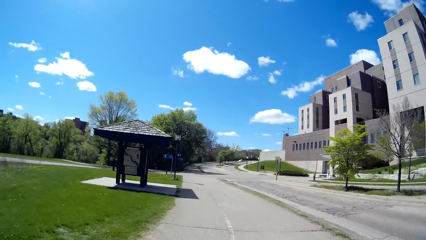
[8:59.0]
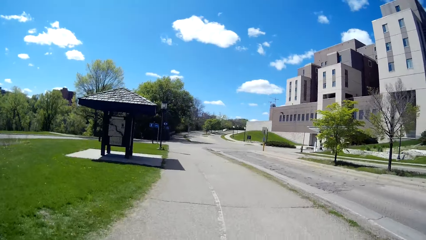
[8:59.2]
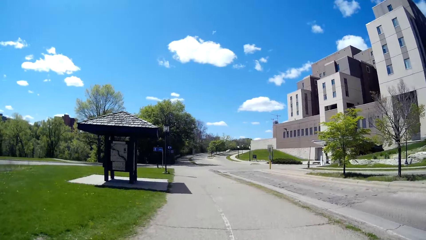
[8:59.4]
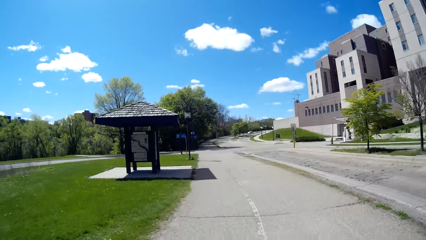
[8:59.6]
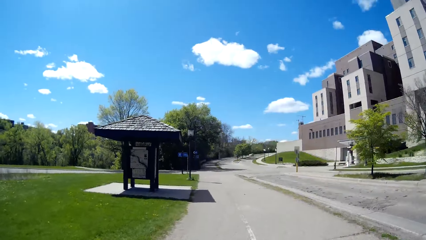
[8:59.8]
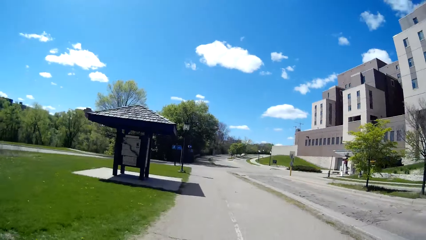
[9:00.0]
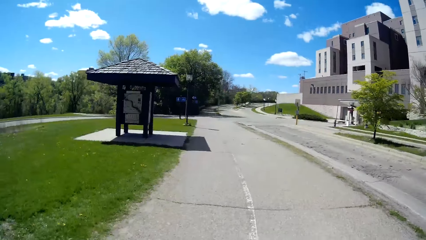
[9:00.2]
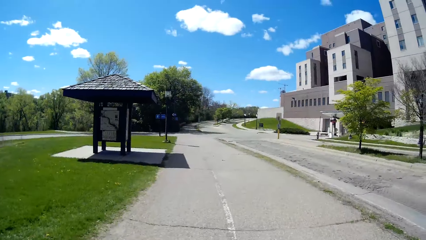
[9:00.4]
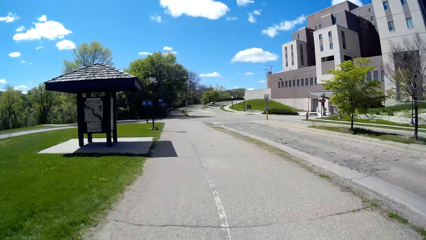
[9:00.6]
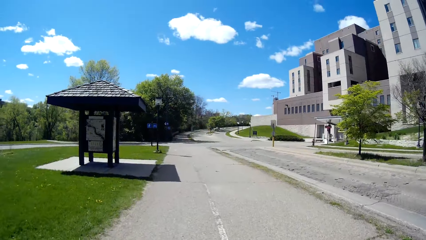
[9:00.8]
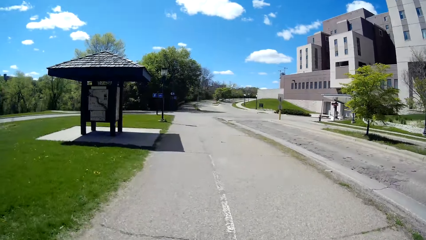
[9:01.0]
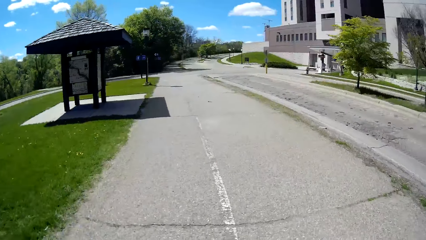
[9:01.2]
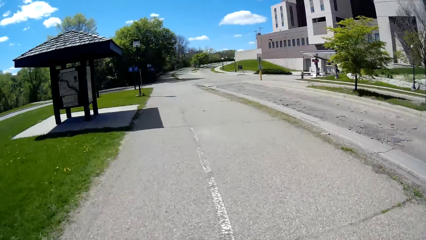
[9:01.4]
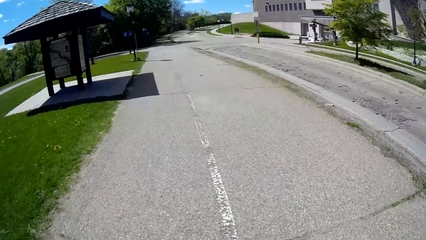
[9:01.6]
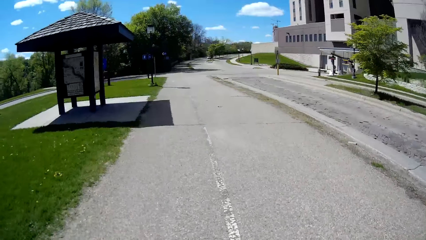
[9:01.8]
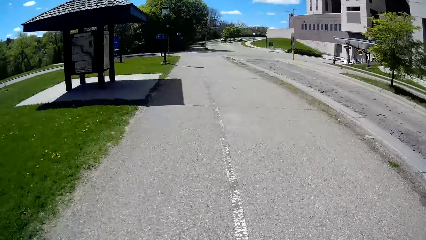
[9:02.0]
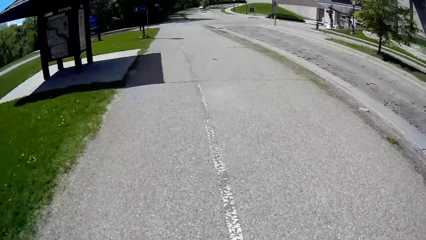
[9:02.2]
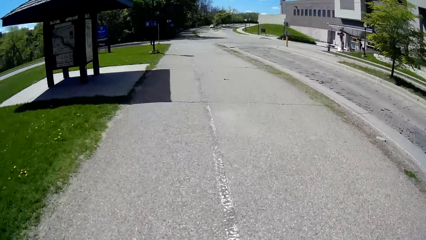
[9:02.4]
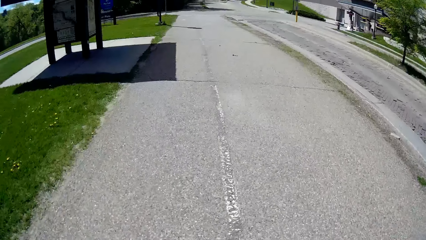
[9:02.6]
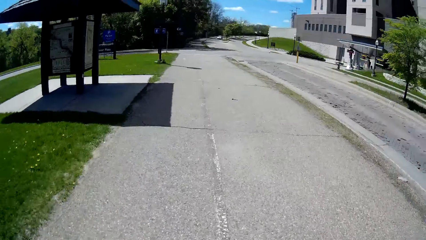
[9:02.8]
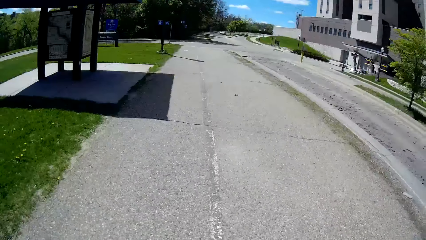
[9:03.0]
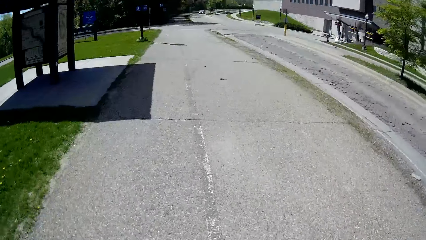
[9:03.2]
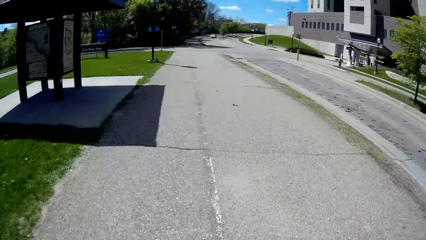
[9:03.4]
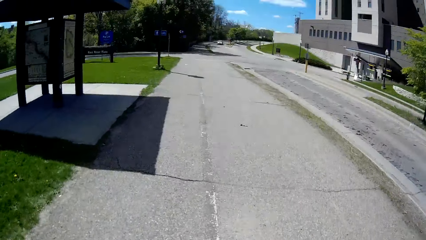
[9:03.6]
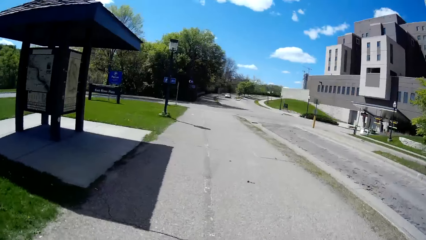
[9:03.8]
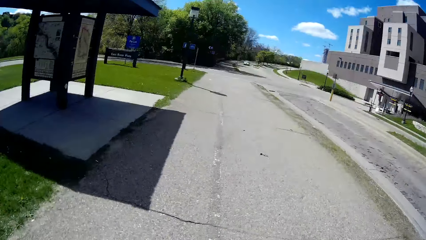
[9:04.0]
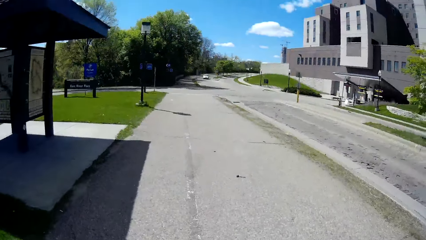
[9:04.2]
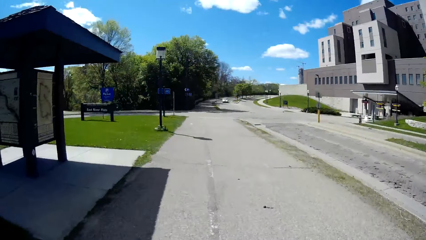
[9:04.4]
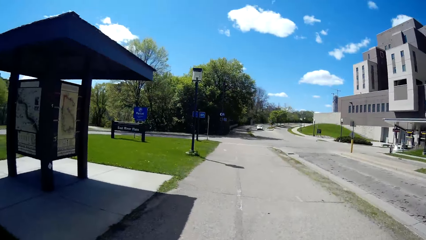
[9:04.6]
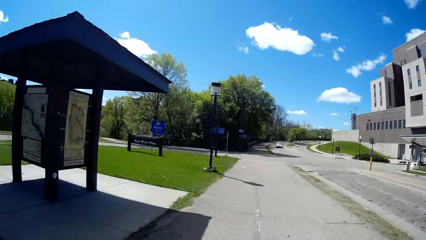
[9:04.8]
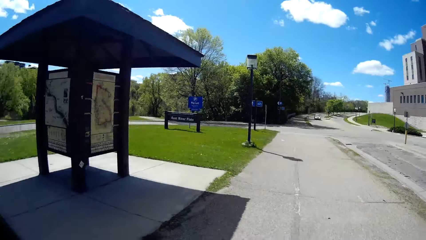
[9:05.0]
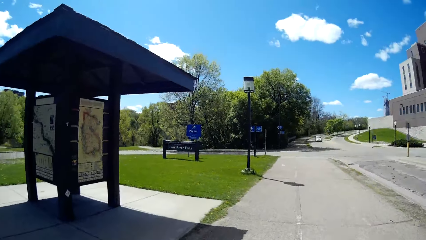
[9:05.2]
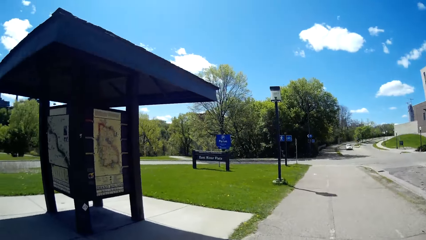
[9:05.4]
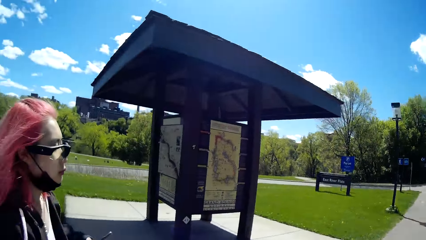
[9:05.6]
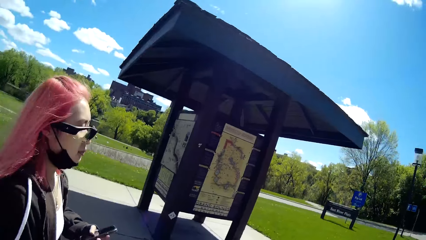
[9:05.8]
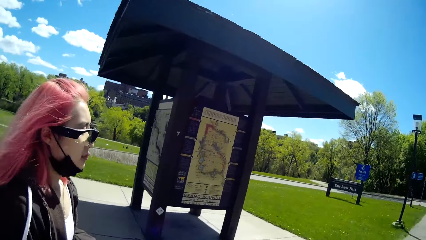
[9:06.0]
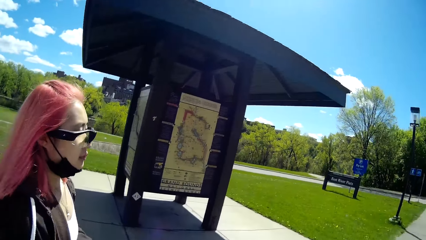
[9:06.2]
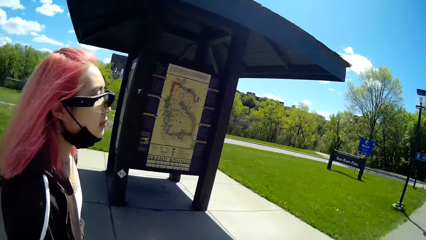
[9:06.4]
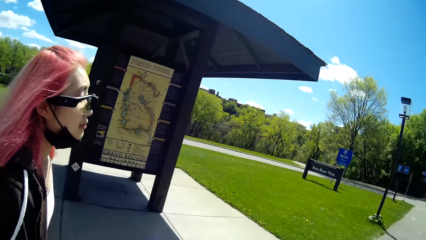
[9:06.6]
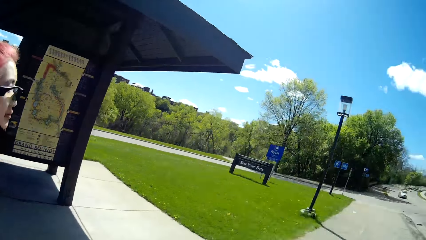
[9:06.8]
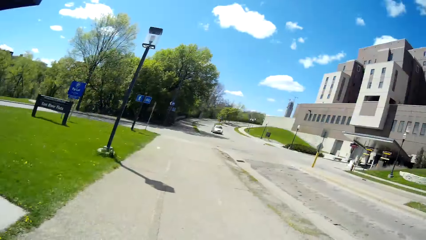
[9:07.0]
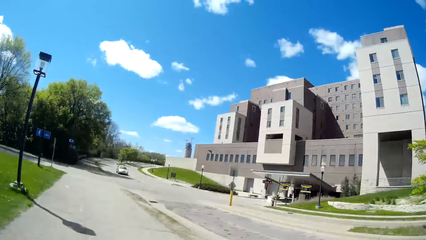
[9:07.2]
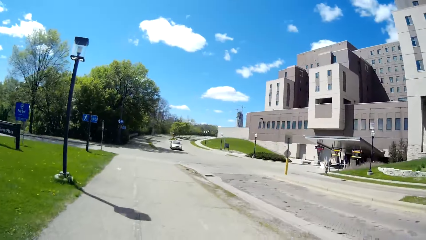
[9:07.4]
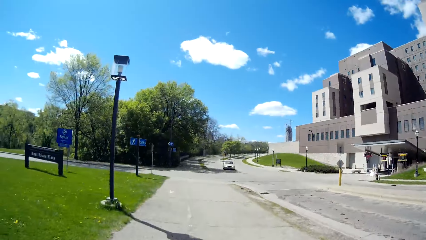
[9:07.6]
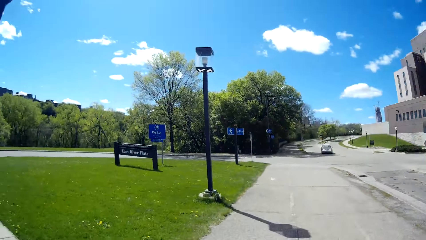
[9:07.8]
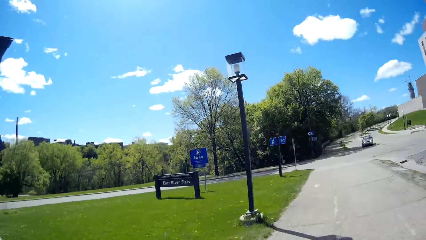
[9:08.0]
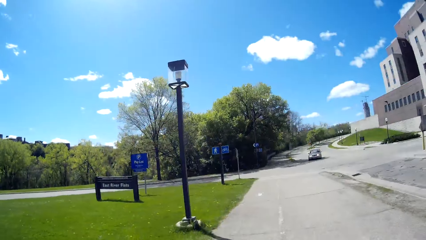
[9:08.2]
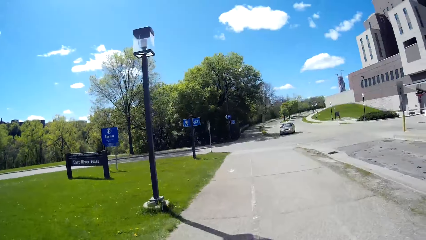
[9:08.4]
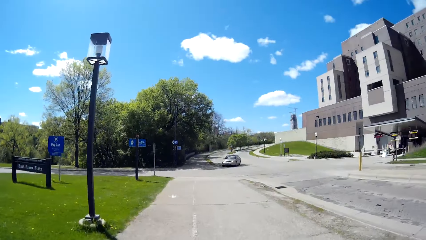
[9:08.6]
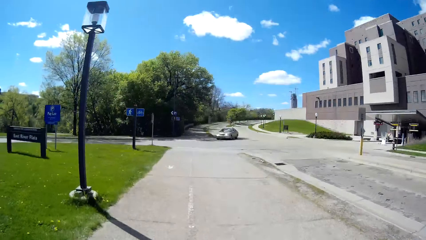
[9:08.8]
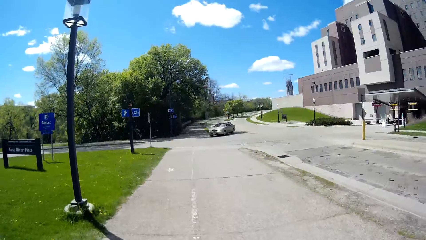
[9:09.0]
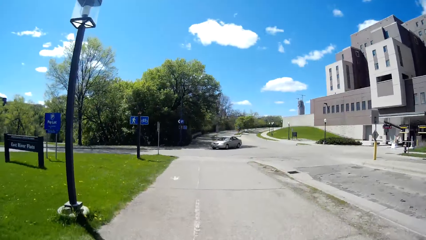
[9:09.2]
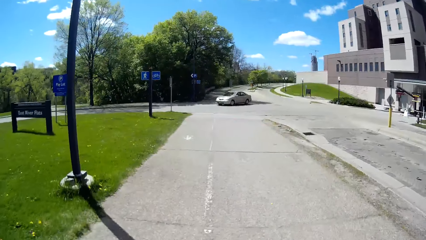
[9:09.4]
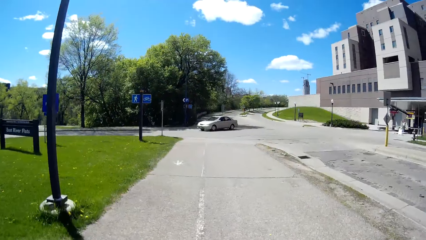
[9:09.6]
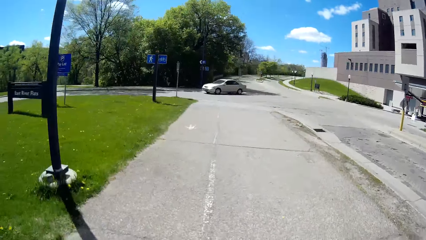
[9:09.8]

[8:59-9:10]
The camera wearer interacts with the woman.

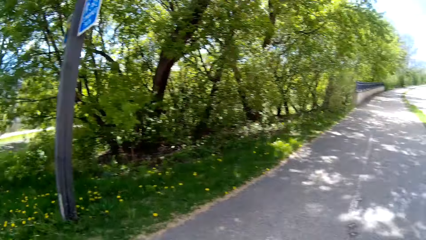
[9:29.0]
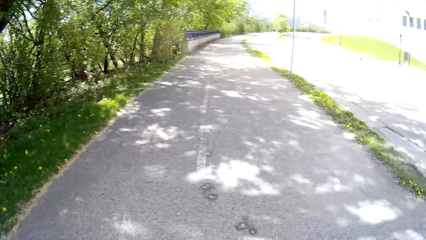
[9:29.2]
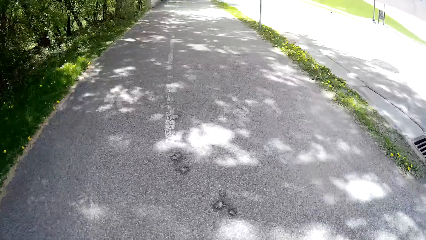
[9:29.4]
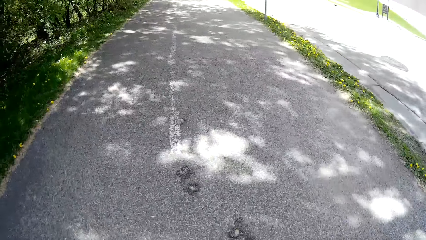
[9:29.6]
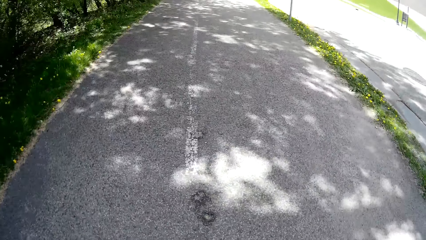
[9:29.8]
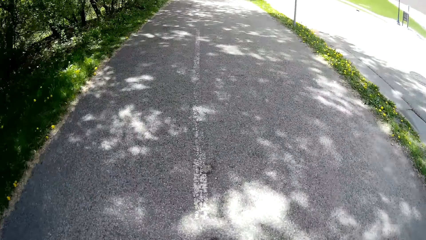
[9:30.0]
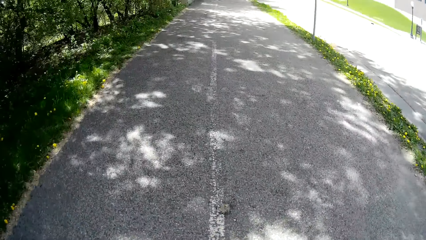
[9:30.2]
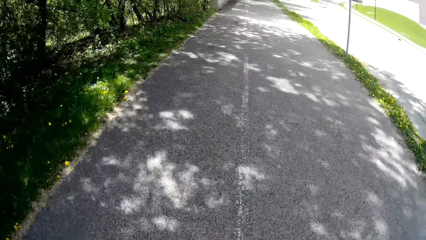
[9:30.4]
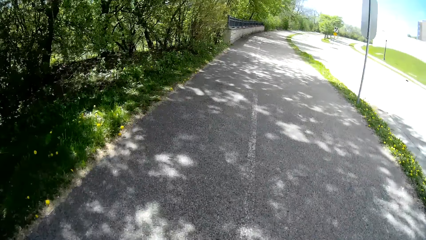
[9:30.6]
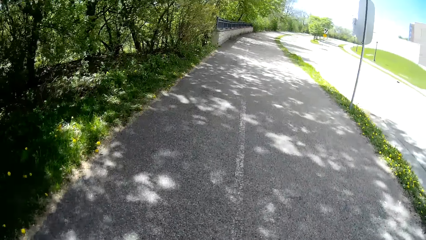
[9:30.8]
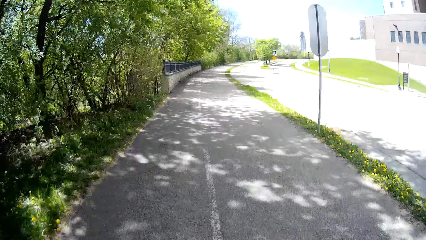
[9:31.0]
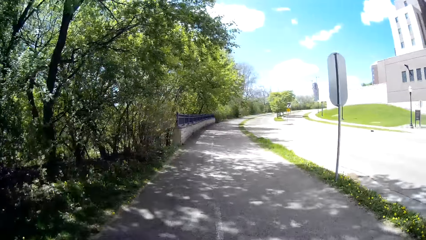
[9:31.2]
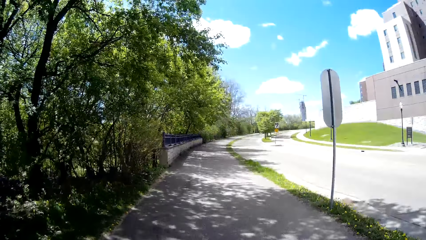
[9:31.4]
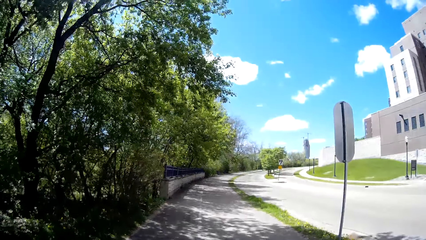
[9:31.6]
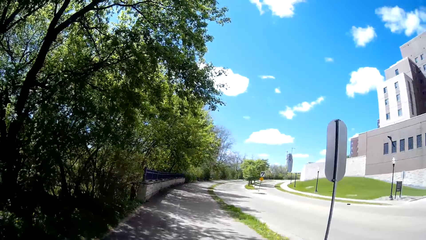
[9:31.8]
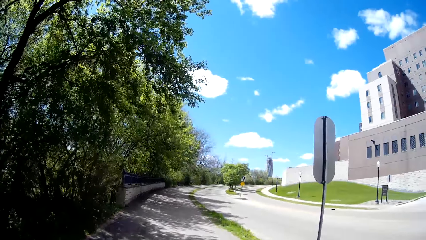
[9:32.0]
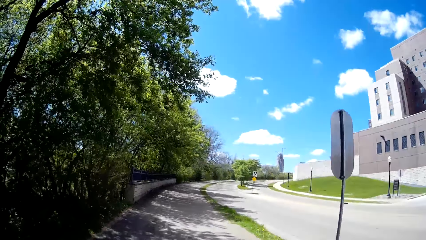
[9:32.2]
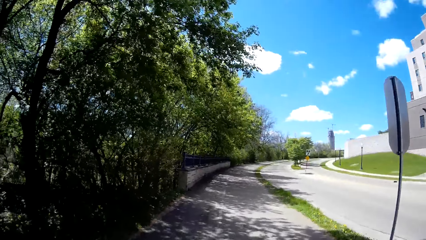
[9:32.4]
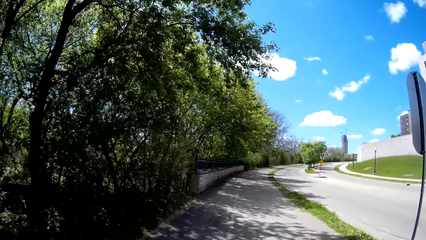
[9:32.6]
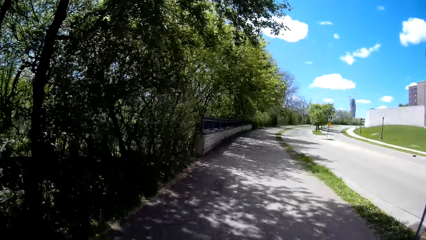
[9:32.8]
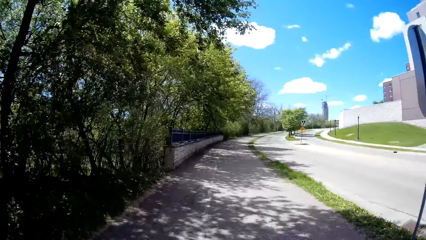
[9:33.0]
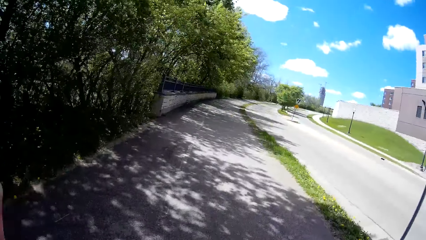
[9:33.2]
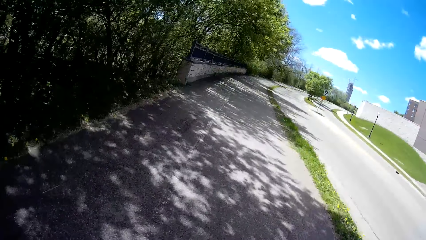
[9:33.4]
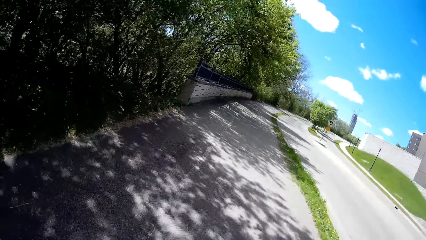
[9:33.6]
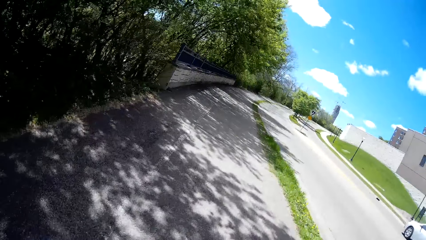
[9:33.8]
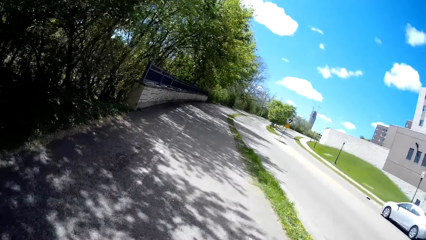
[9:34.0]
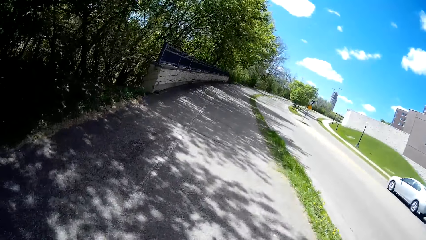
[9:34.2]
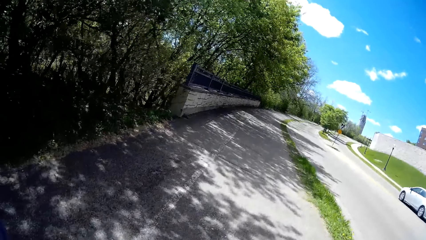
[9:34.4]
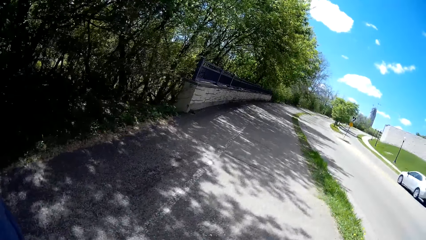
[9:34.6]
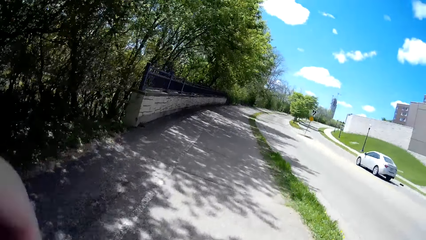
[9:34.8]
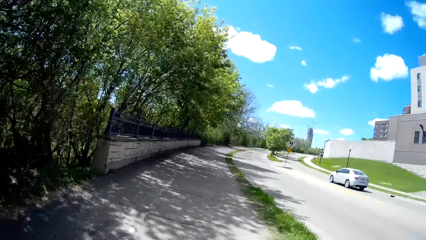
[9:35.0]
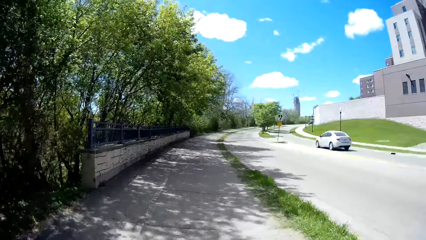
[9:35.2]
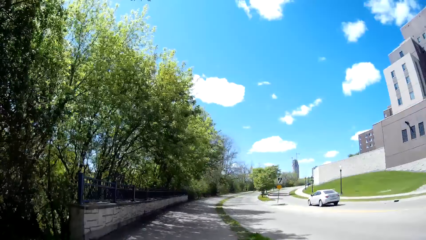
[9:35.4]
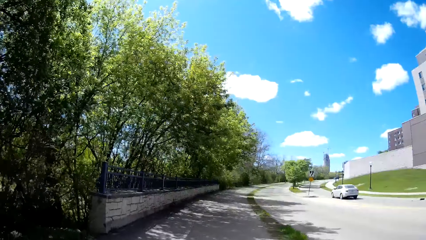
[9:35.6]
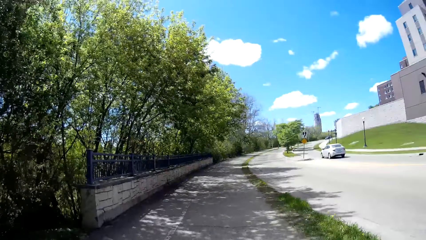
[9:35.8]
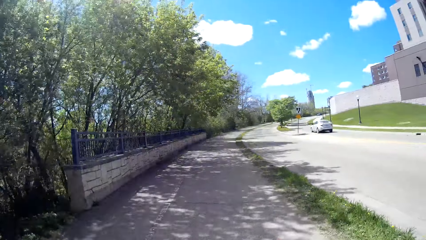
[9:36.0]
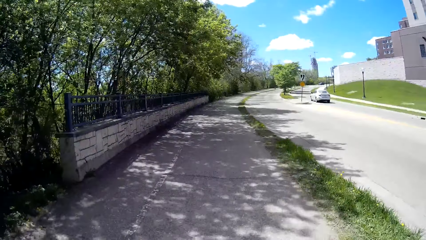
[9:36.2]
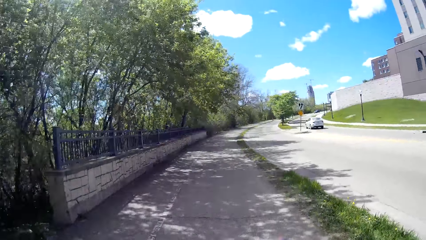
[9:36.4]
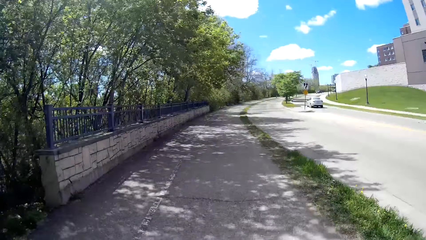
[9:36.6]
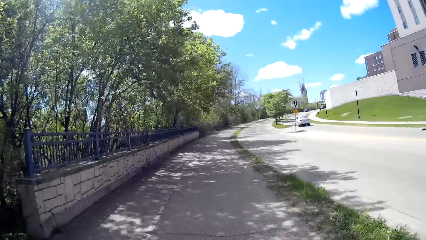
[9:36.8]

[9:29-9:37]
The camera wearer interacts with the woman along the sidewalk. She walks around on the road. She raises her hand along the sidewalk. A car drives past her along the road. The camera wearer drops her hand along the sidewalk.
